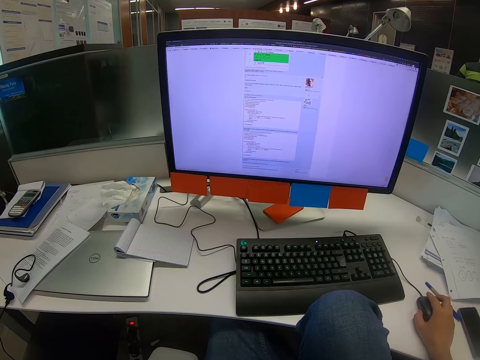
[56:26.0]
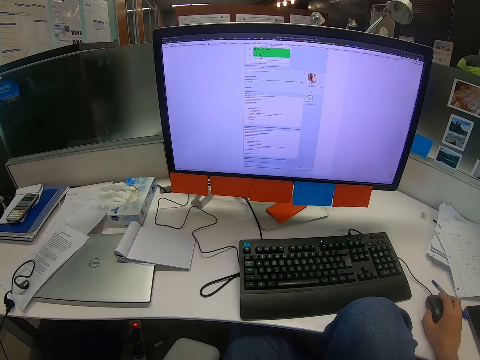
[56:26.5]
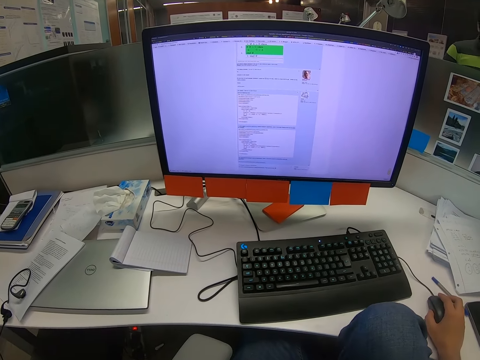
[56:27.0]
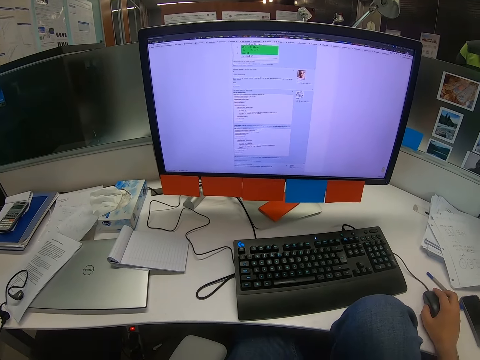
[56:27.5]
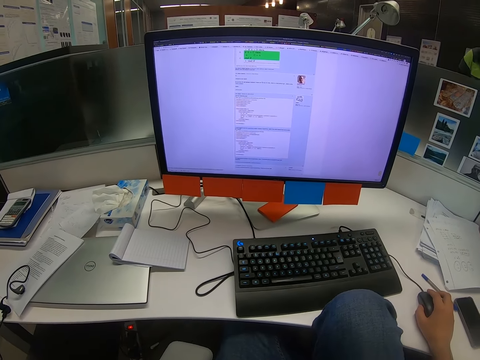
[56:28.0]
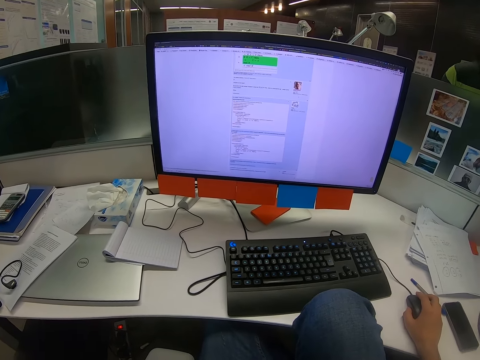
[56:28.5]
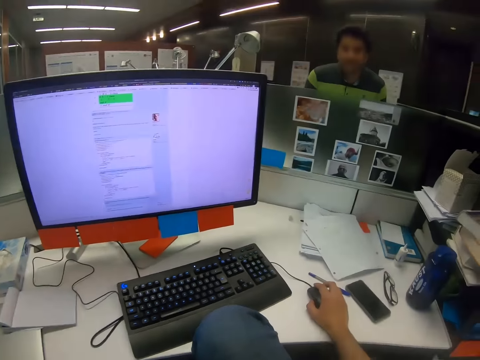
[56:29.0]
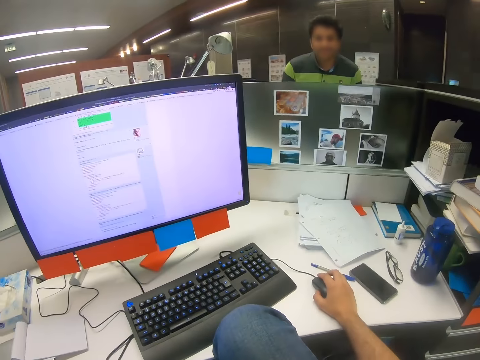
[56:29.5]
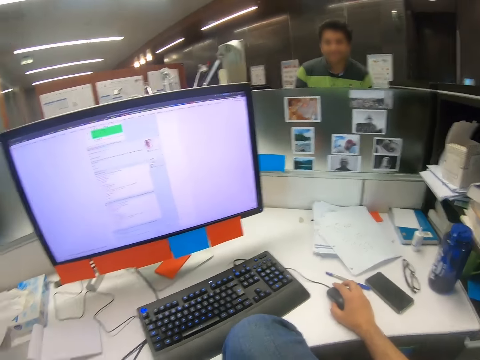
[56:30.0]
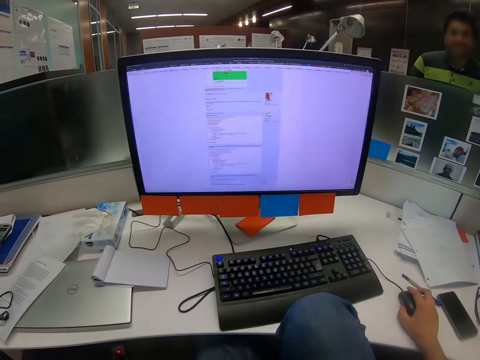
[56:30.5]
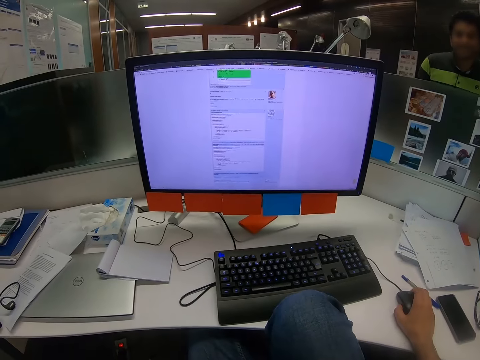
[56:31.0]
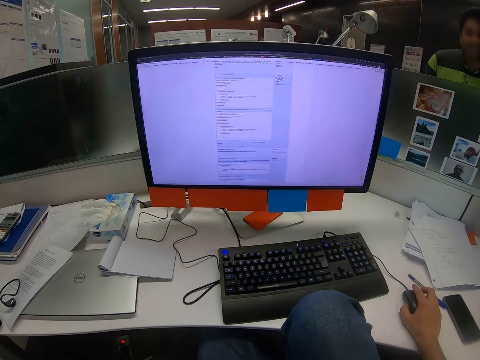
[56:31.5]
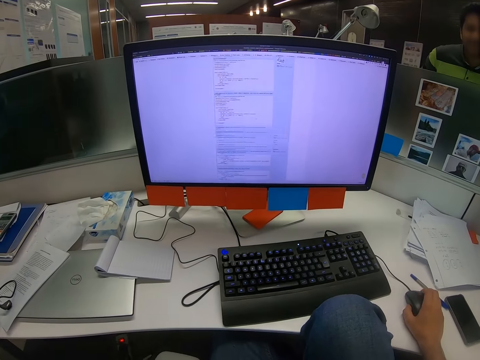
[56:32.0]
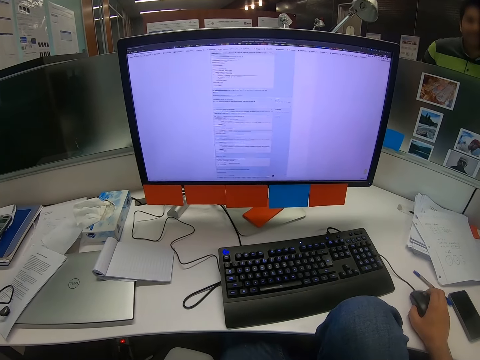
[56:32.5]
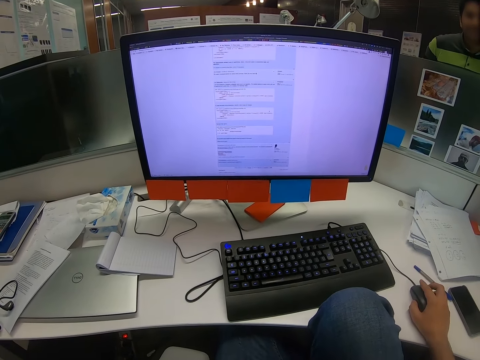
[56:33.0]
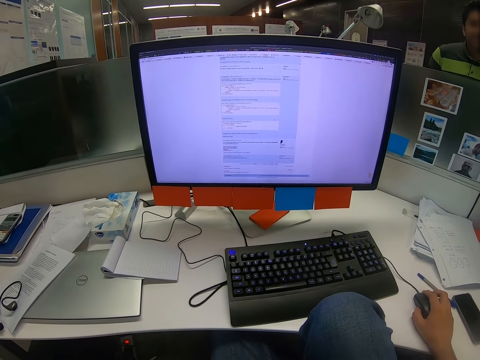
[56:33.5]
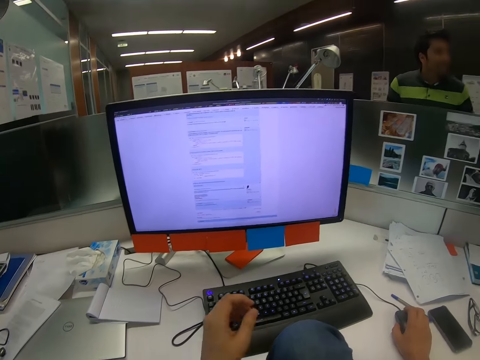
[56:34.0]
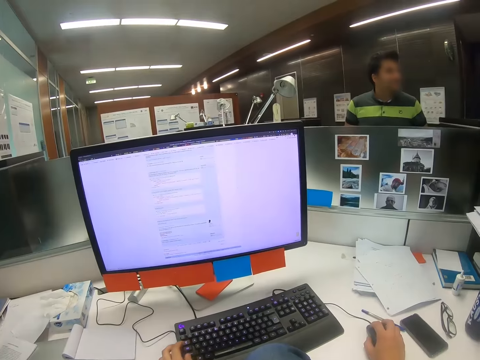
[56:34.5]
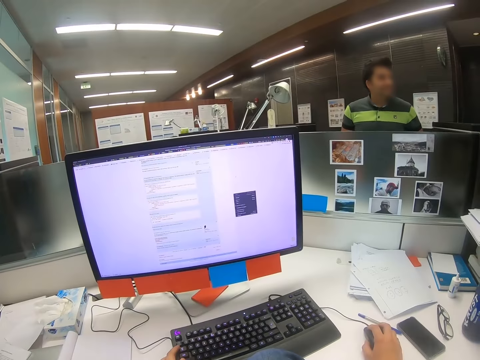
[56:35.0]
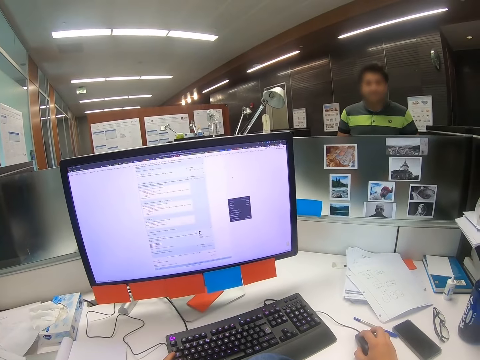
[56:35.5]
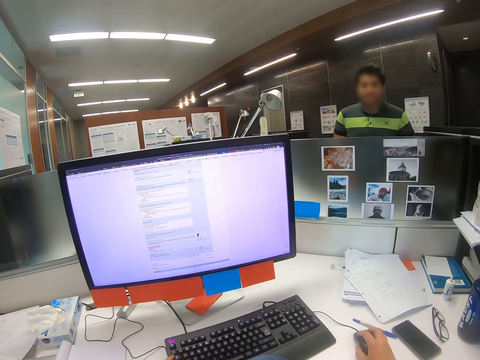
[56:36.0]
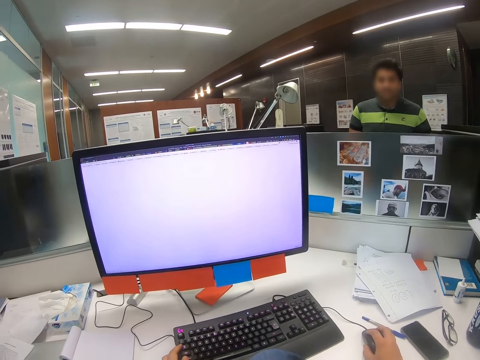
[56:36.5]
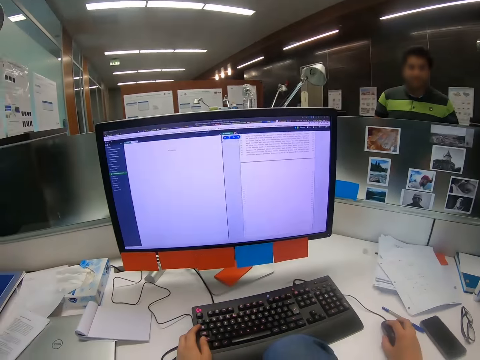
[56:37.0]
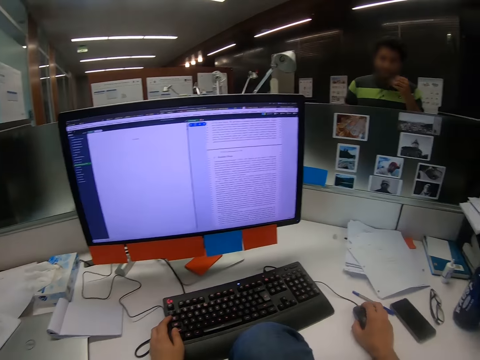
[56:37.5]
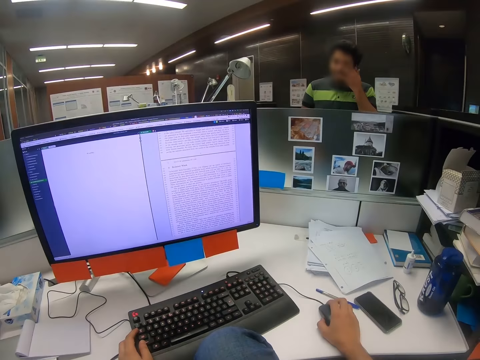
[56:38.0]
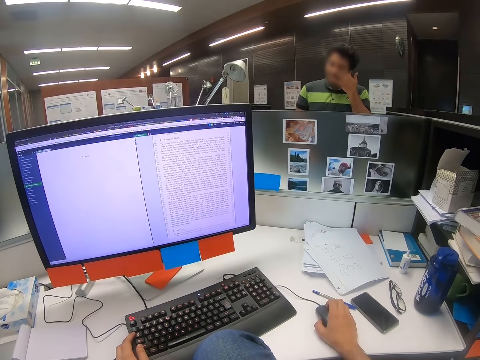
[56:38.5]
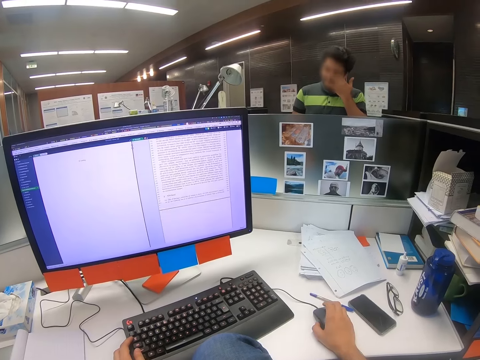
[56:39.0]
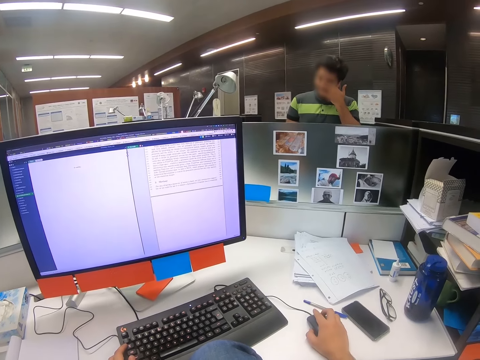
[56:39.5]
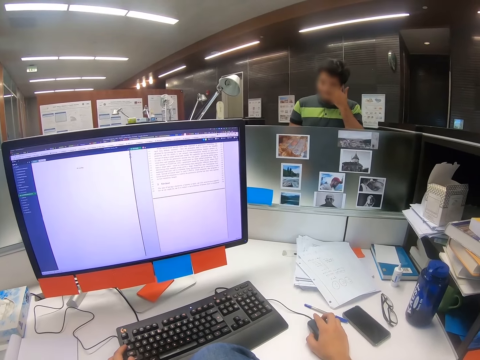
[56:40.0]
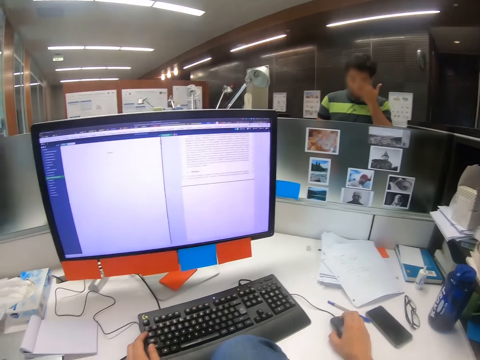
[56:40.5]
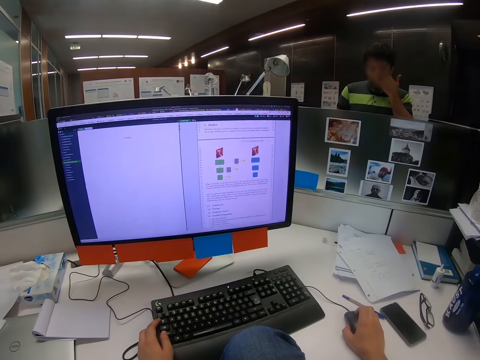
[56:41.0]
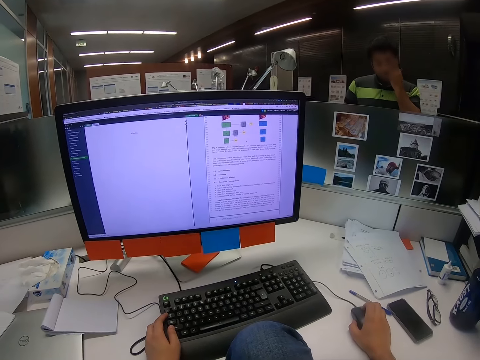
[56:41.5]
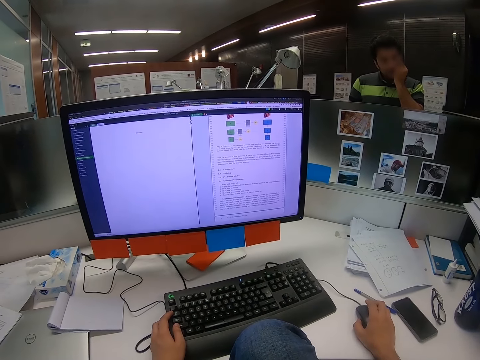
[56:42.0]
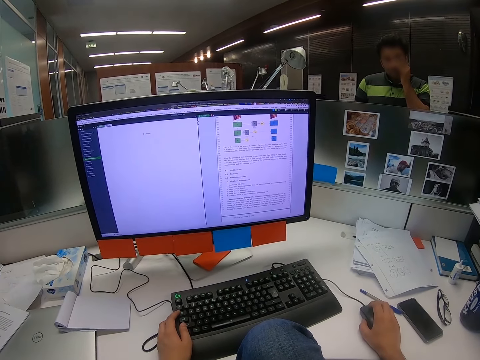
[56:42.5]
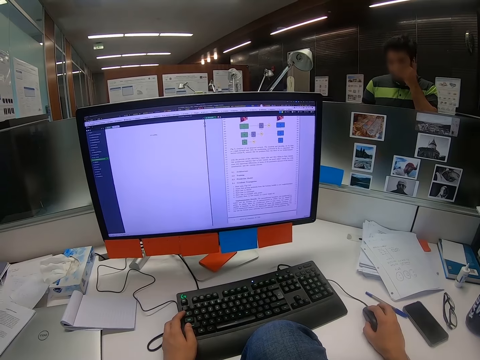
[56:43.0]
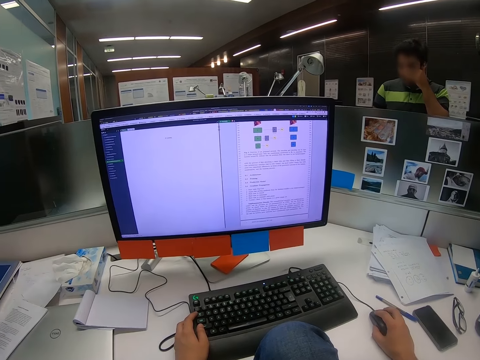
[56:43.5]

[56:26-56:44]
The camera wearer rotates the leg, swings on the chair and reads on the computer. A person looks at the camera wearer. The camera wearer scrolls on the computer. They swing on the chair, rotate the leg and put the left hand on the keyboard. The person looks around. The camera wearer clicks on the keyboard. They scroll on the computer and click on the mouse. The person touches the eye. The camera wearer scrolls on the computer. The person rubs the eye. The camera wearer scrolls on the computer.

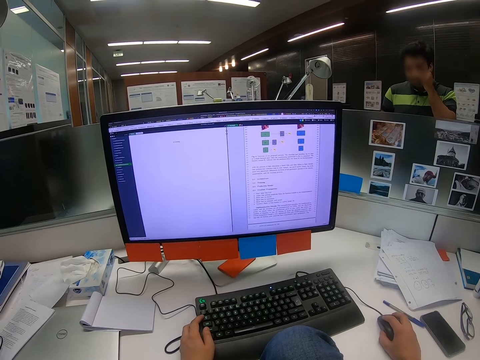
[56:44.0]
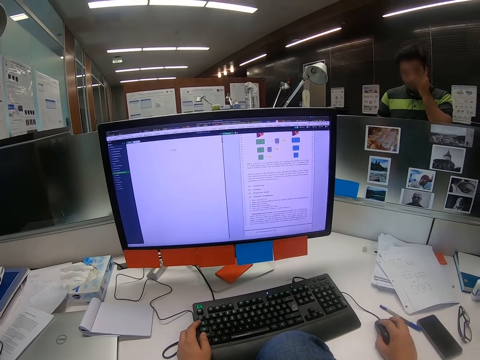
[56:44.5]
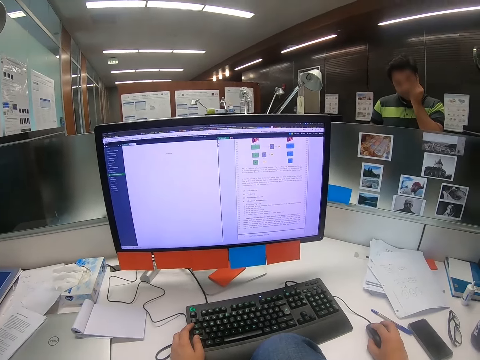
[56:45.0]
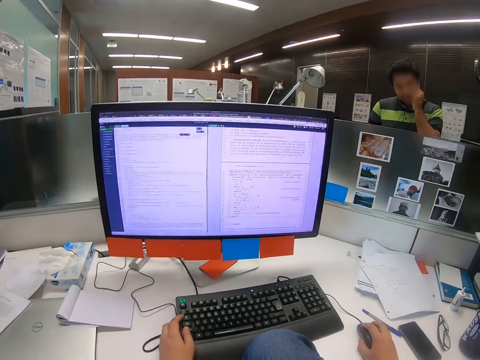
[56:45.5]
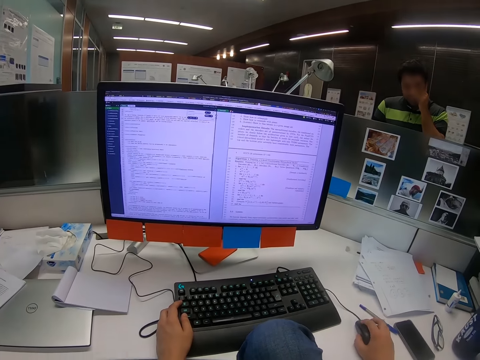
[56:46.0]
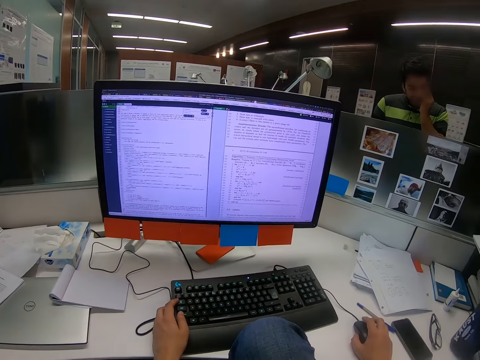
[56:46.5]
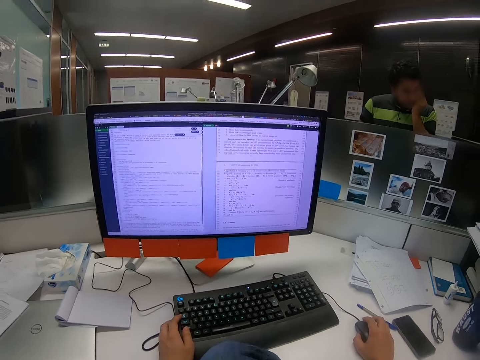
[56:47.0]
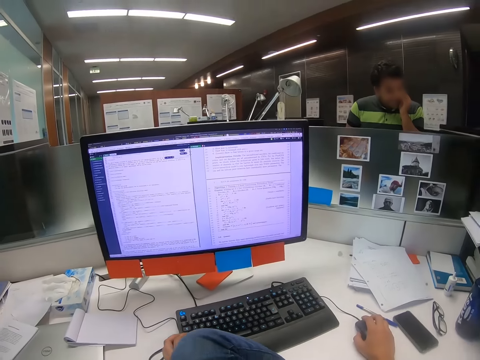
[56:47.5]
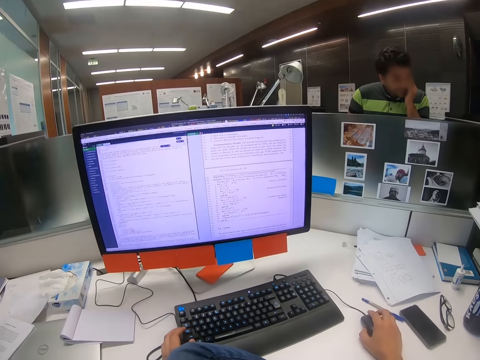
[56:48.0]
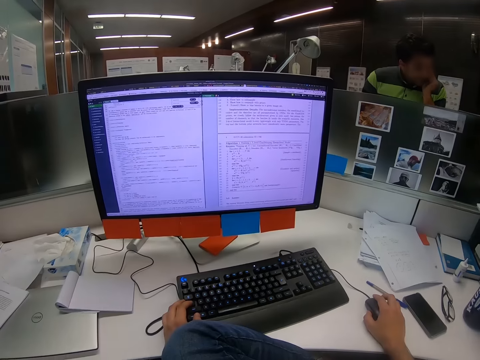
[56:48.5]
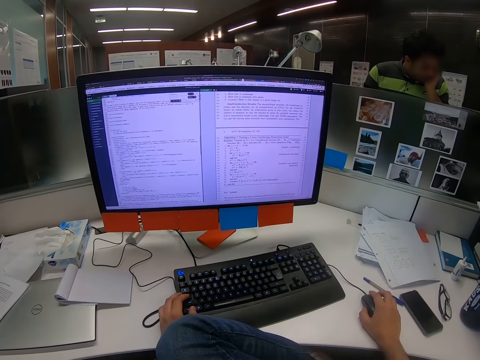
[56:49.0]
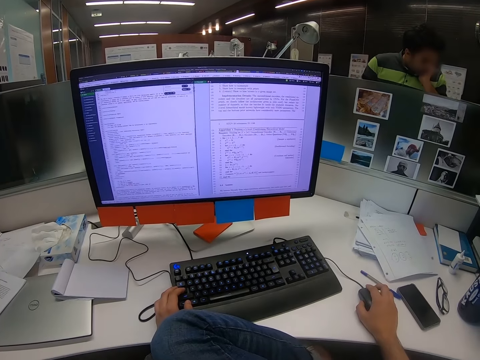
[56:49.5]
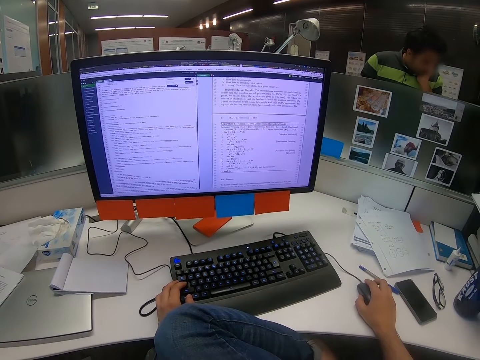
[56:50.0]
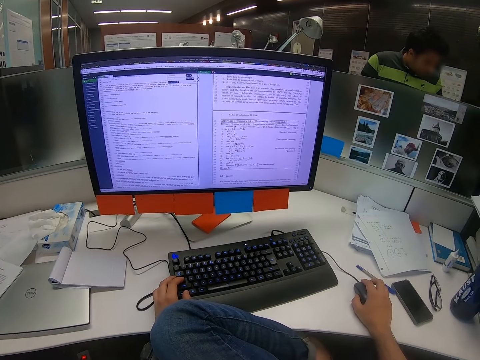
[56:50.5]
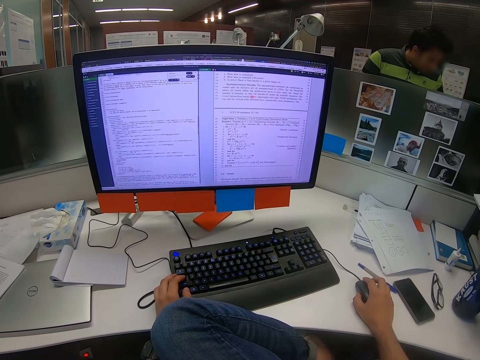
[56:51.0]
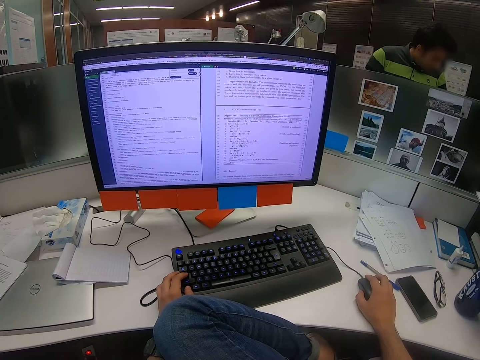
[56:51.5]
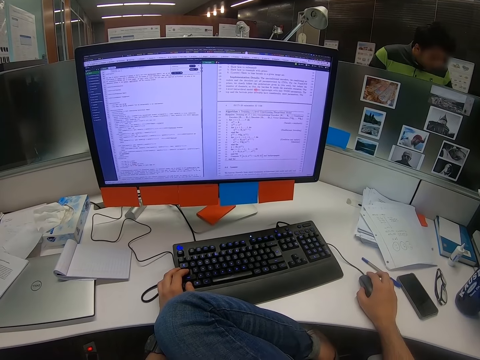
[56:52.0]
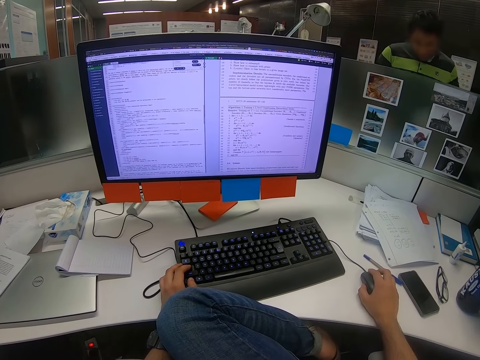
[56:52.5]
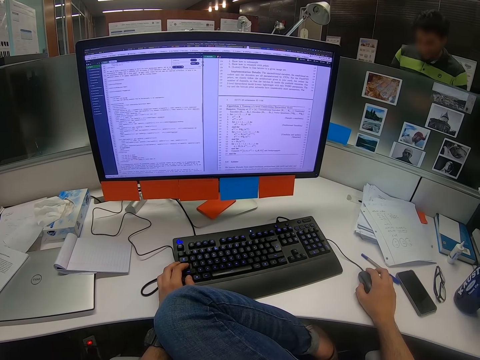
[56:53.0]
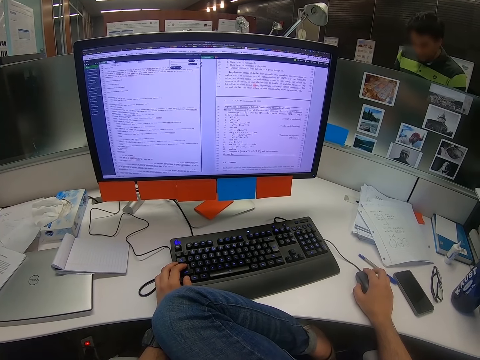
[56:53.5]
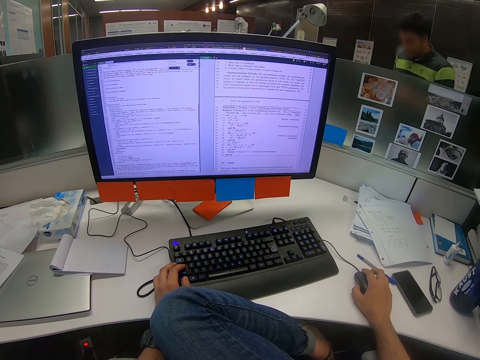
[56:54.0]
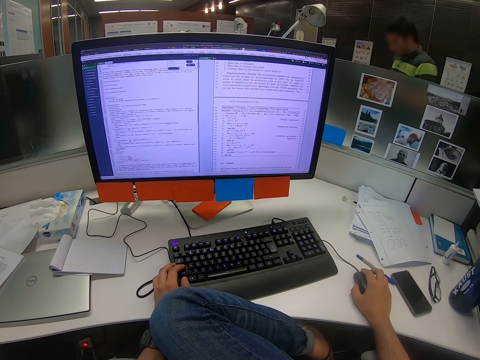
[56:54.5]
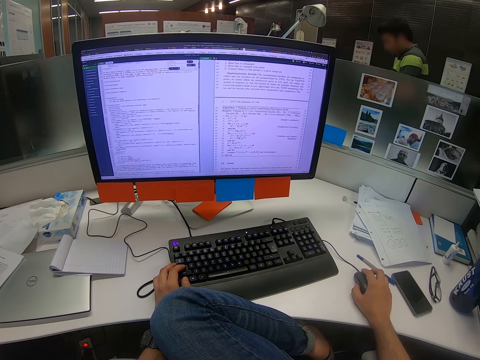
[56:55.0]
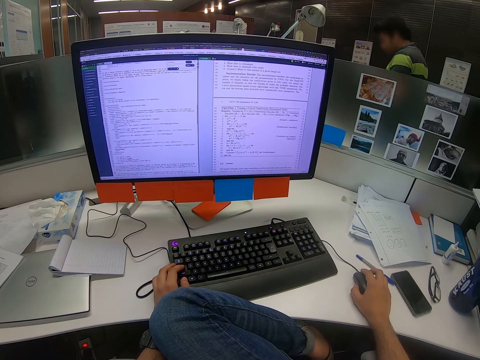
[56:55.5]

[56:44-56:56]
The camera wearer clicks on the mouse. A person massages the eye and removes the hand from the eye. The camera wearer looks on the computer screen. They scroll on the computer. The person turns around.
